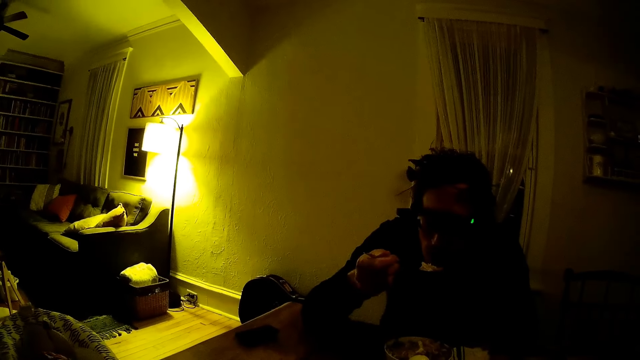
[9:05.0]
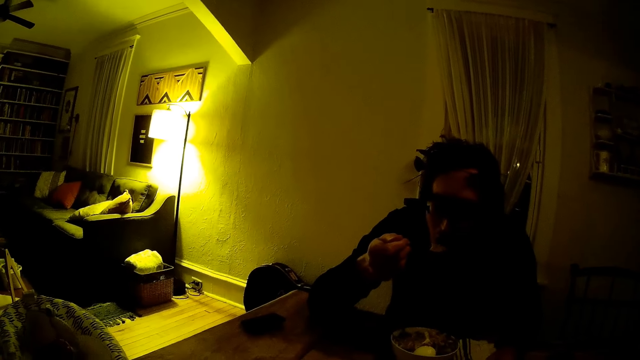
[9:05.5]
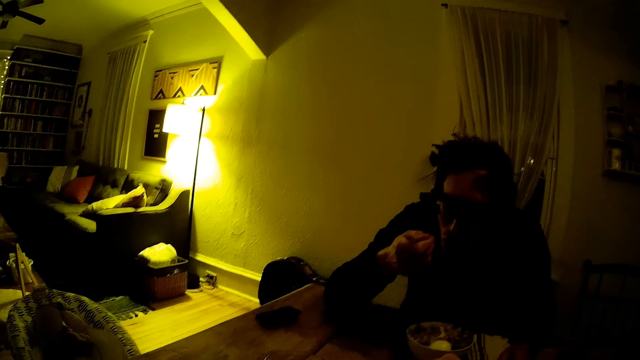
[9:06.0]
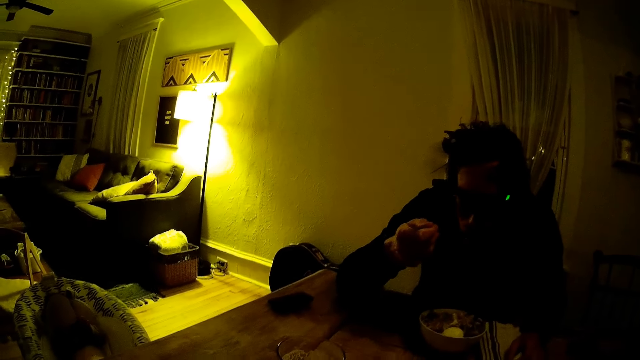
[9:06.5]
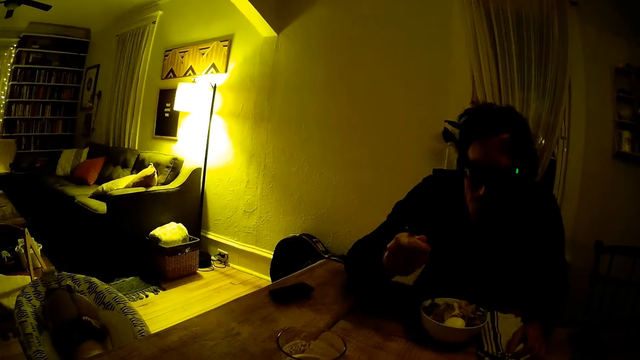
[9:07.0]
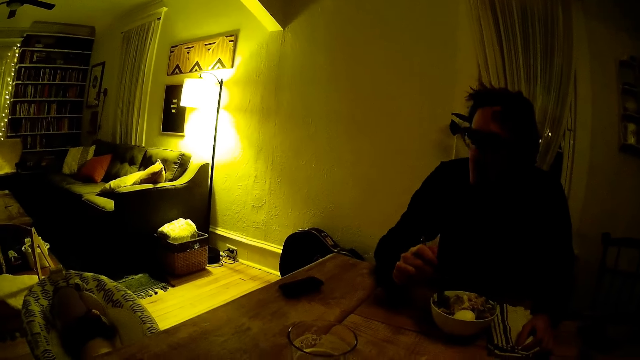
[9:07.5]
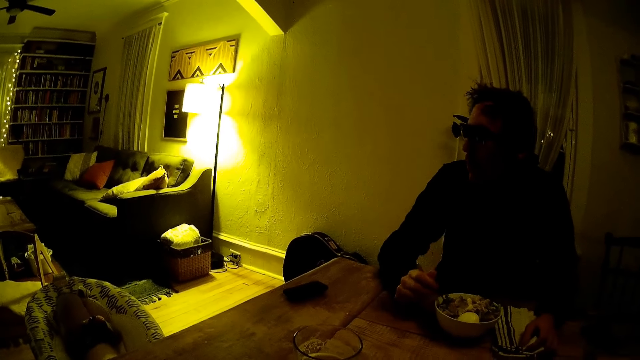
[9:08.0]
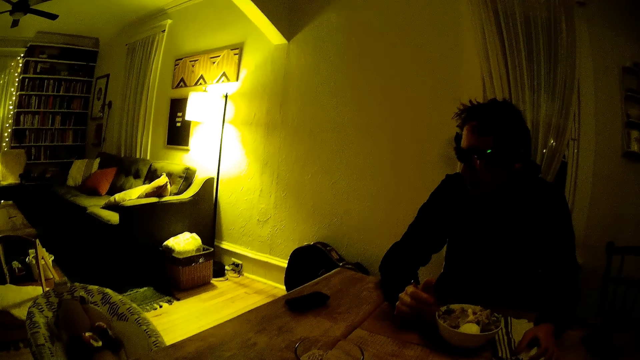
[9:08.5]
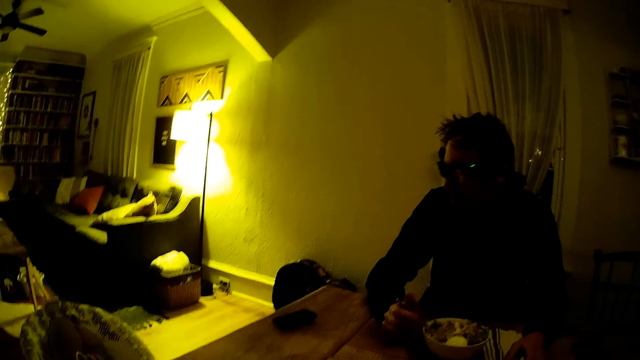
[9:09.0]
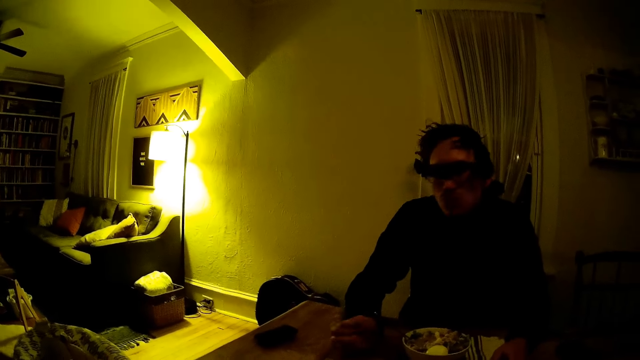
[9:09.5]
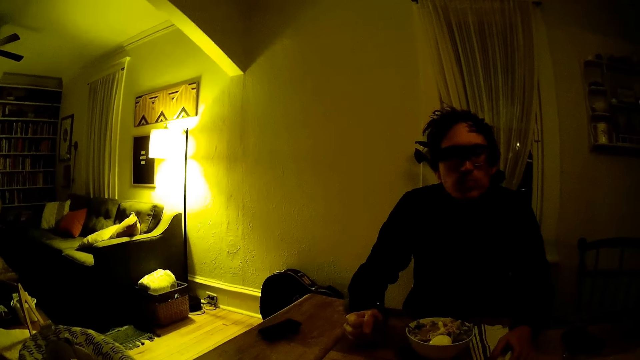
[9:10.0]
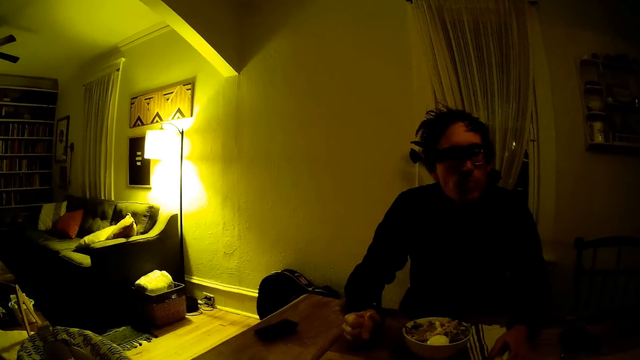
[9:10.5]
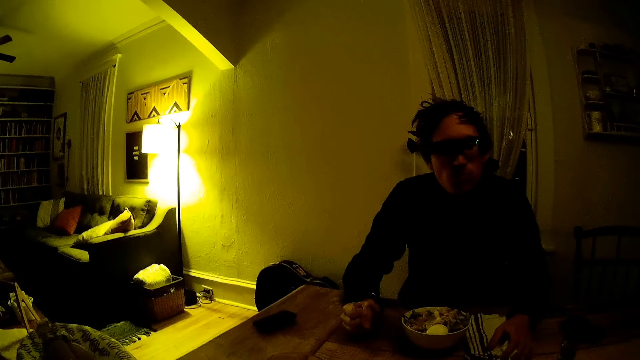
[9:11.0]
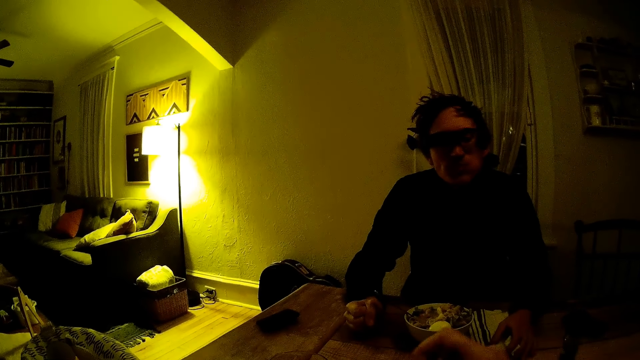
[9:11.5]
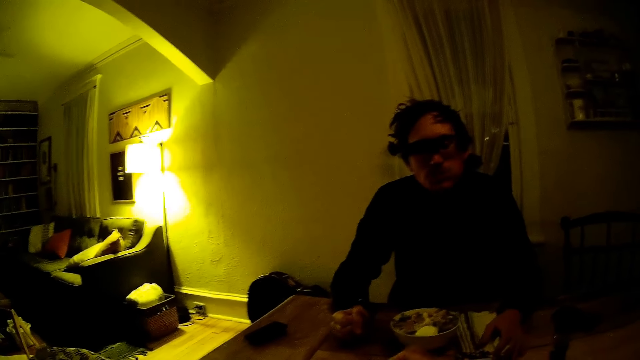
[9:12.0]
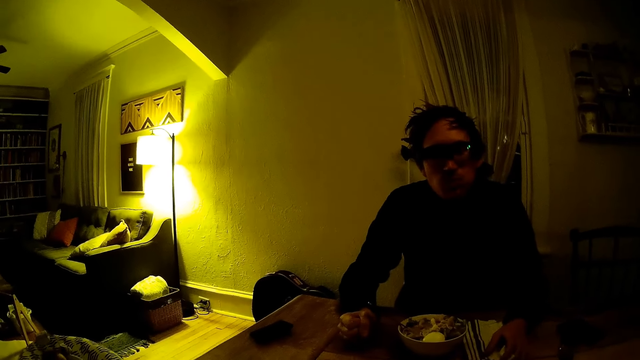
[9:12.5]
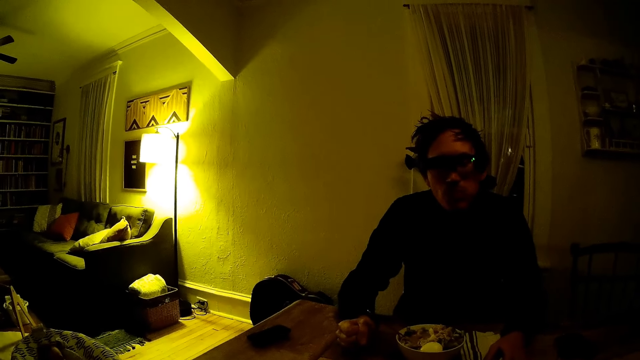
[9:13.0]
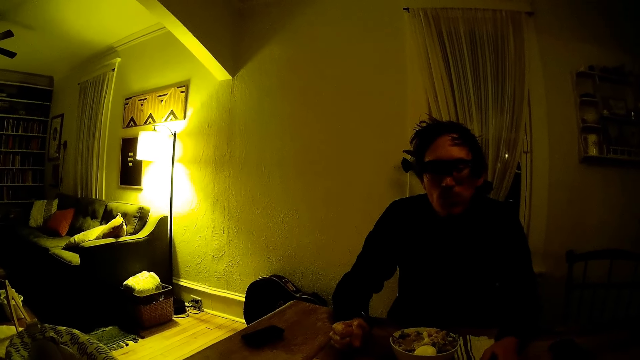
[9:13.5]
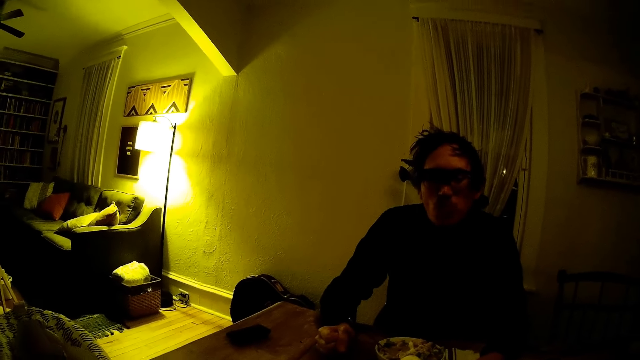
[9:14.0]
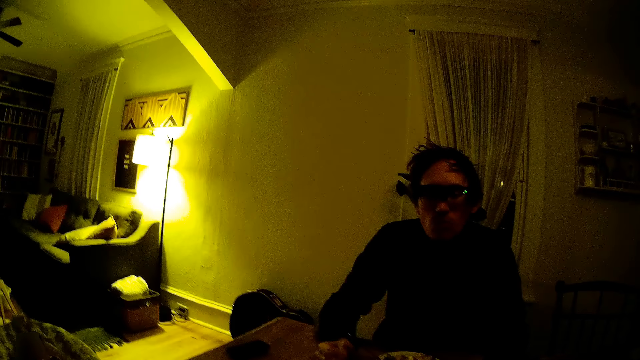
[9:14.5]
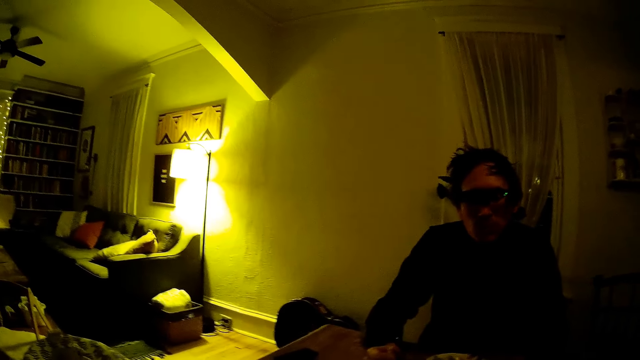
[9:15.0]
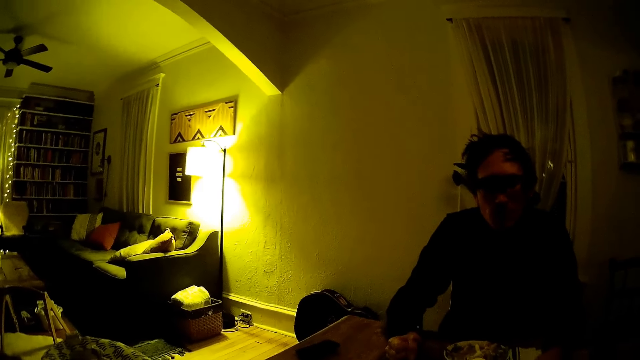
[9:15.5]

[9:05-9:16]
The man eats the food on the spoon in his right hand. He releases the spoon in his right hand into the bowl of food. He nods his head. The camera wearer moves a hand.

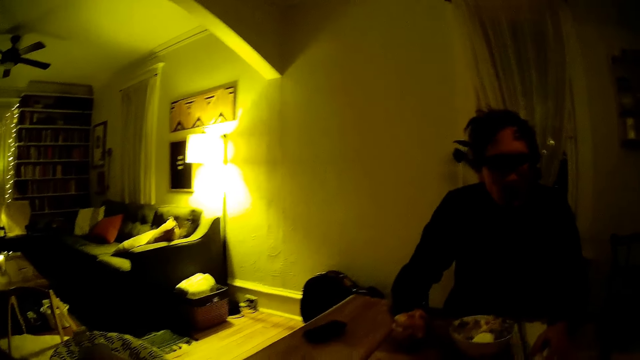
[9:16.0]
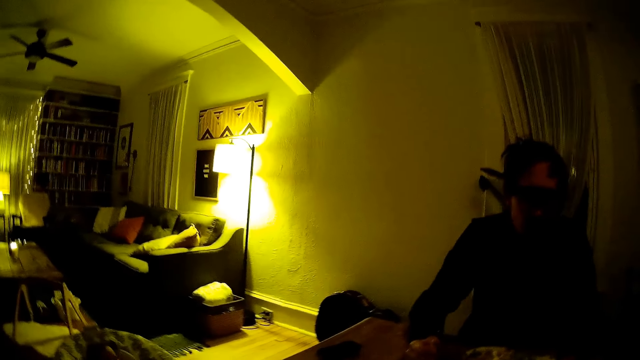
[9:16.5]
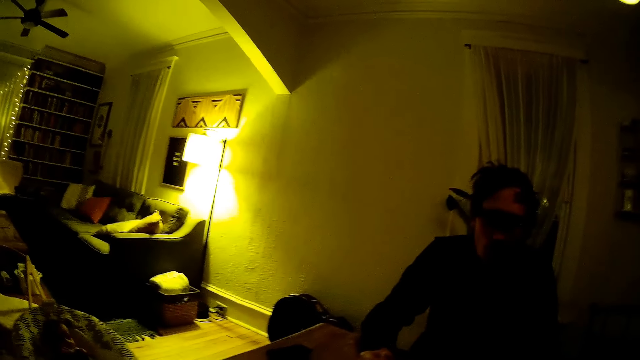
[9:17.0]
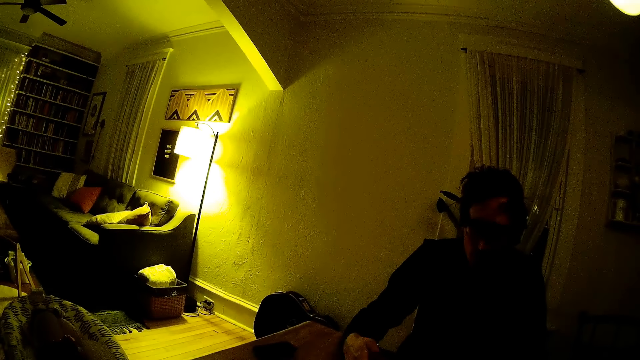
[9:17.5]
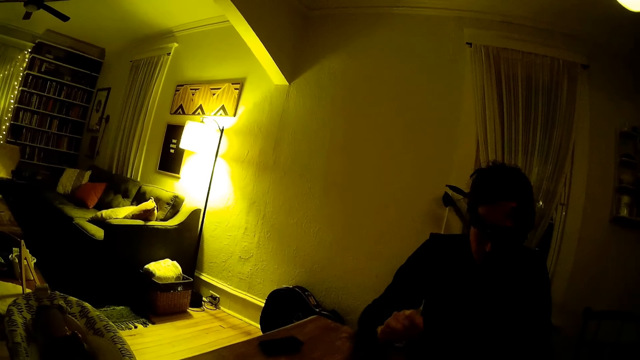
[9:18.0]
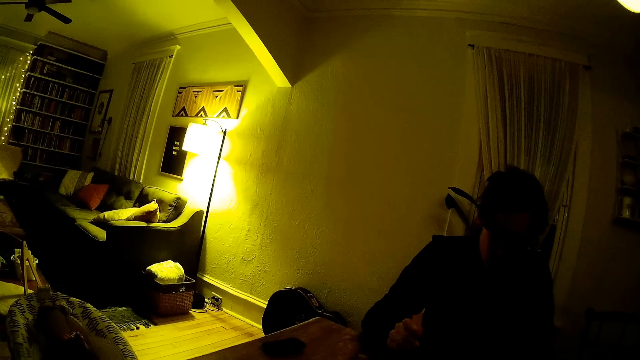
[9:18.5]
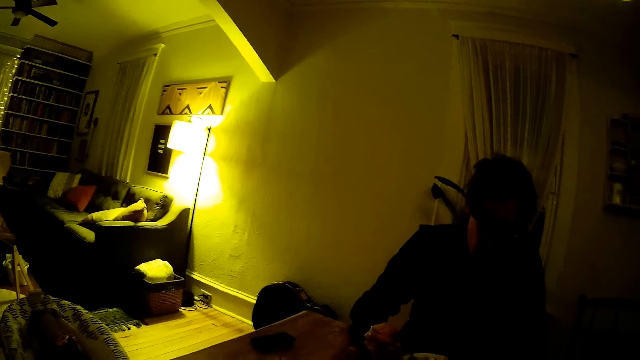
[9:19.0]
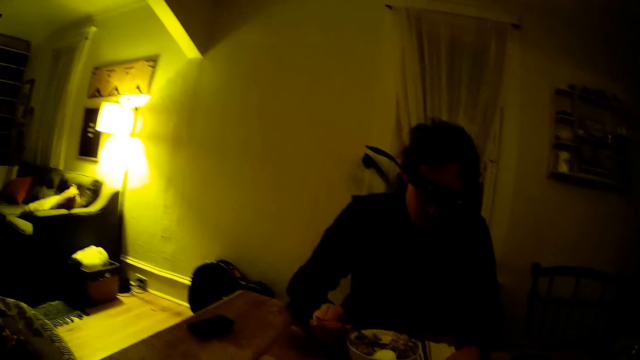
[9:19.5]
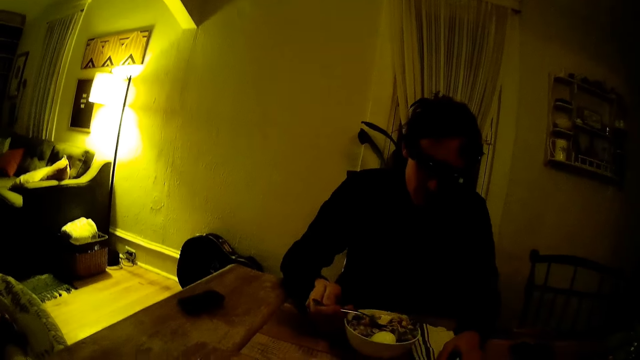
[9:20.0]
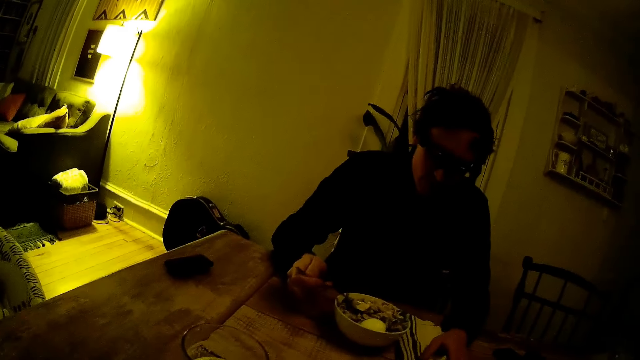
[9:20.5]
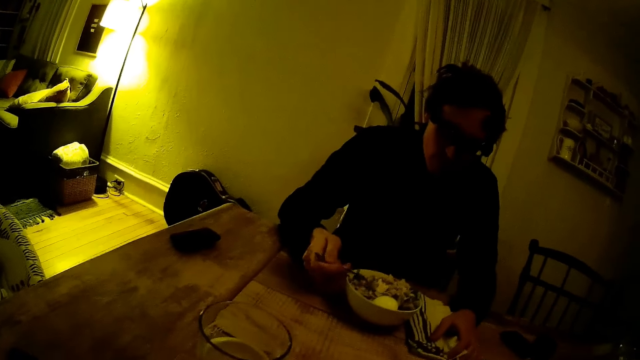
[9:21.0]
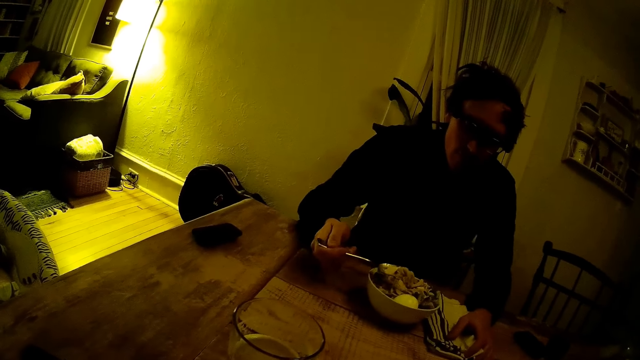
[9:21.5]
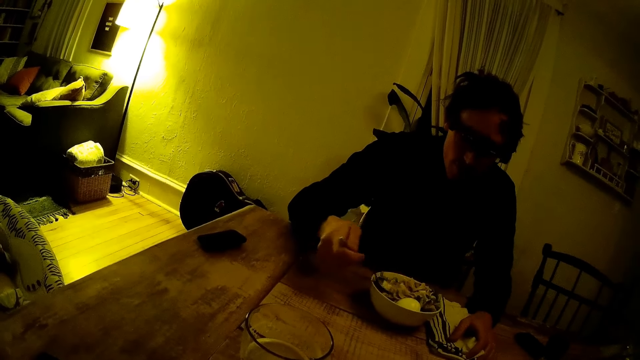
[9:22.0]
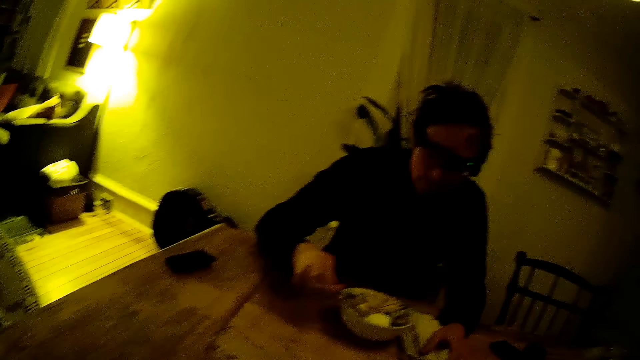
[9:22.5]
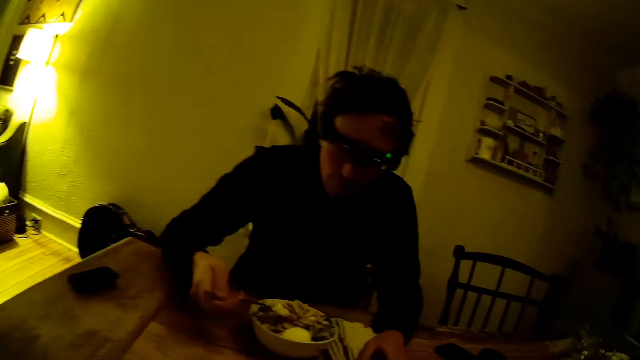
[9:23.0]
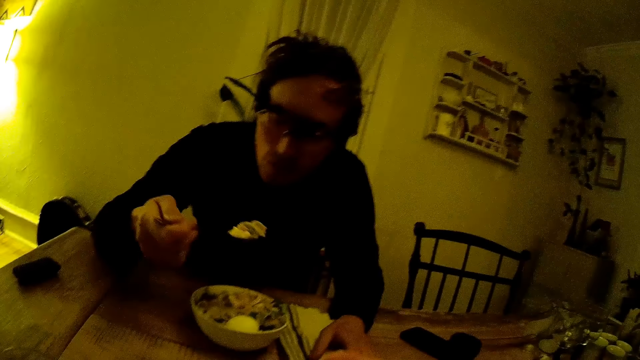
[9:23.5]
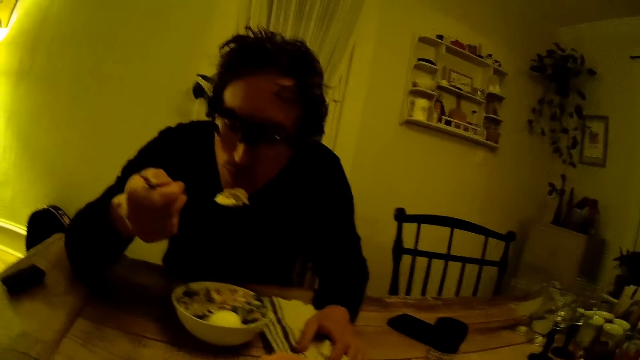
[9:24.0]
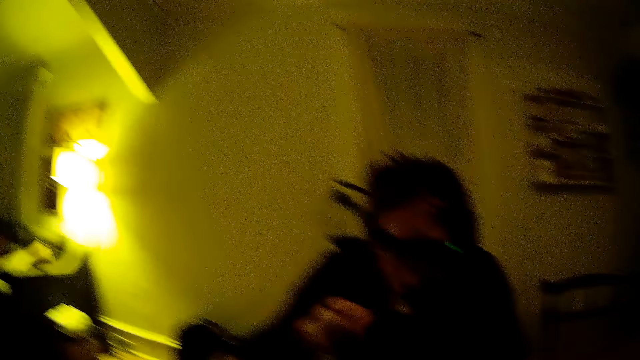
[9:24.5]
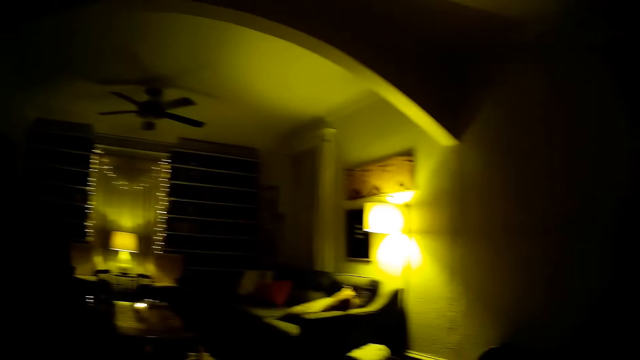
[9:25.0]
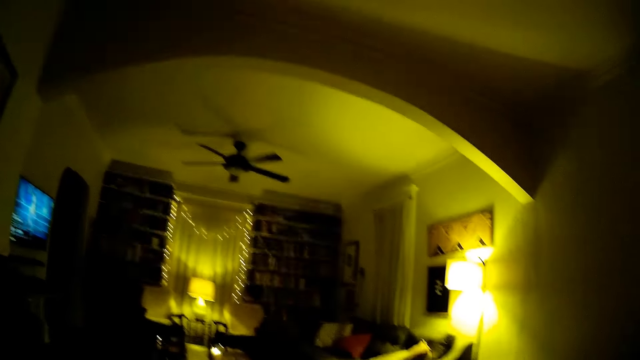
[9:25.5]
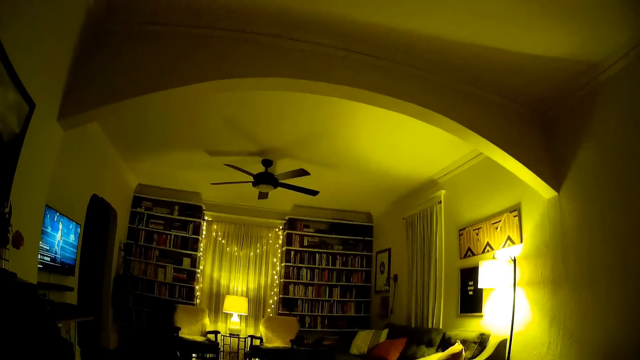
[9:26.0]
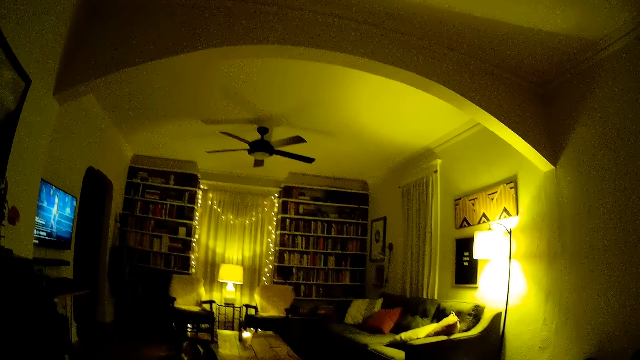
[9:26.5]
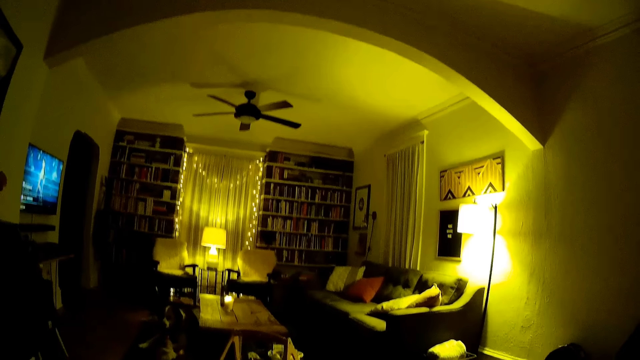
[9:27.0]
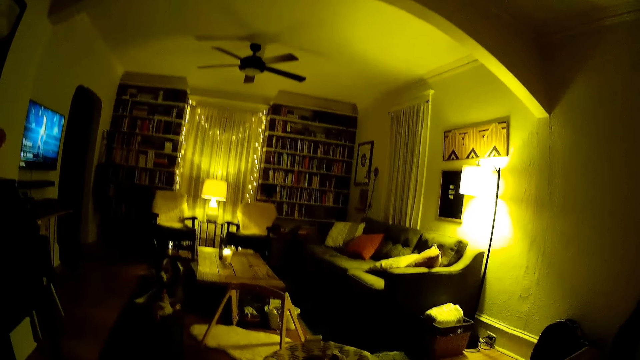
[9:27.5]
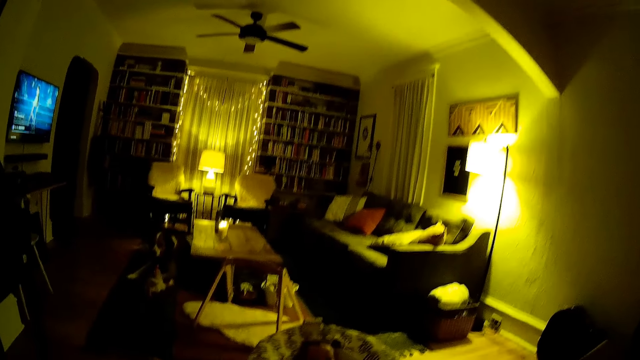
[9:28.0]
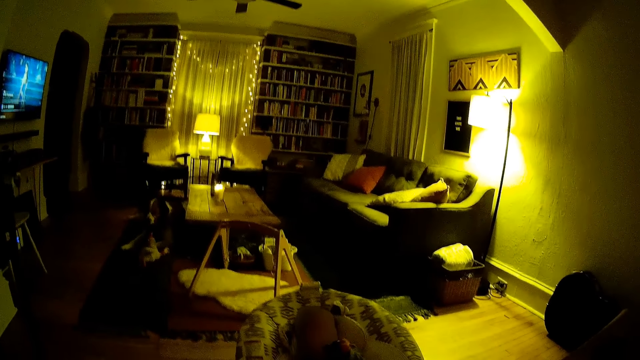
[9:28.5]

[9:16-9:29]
A man eats rice from the plate with a spoon in his right hand. He fetches food with a spoon and eats food in the room. The camera wearer sits in the room.
